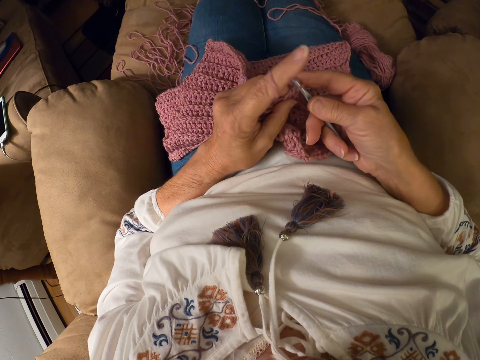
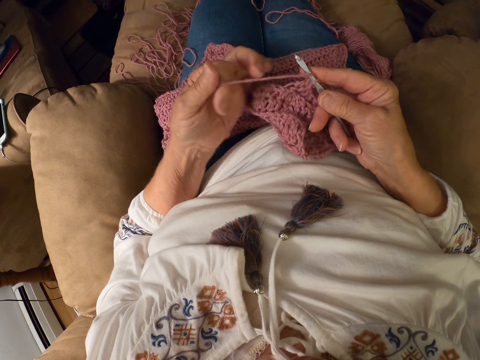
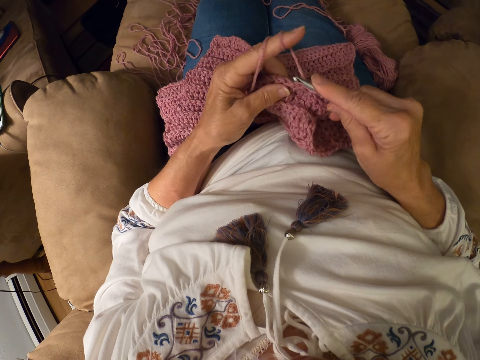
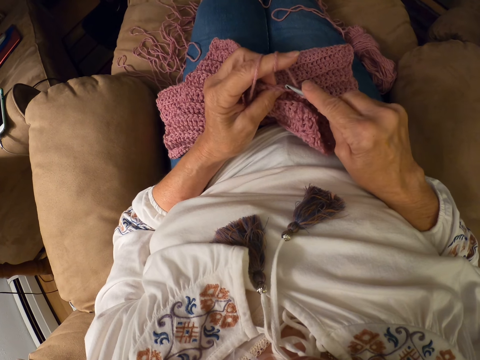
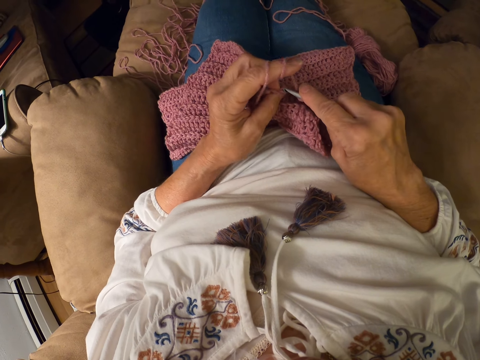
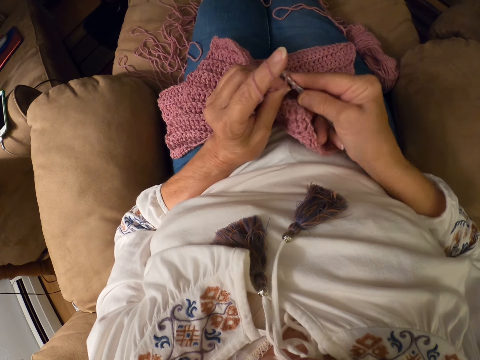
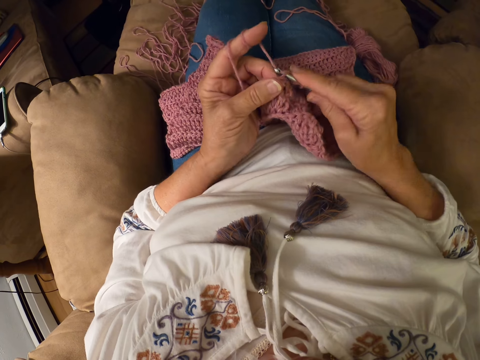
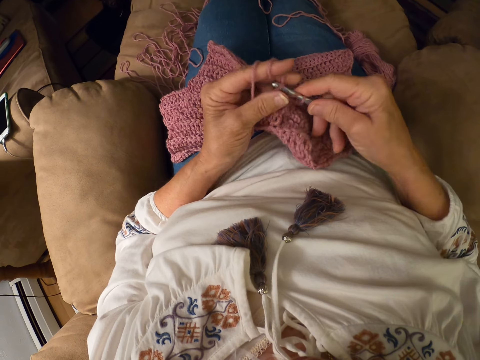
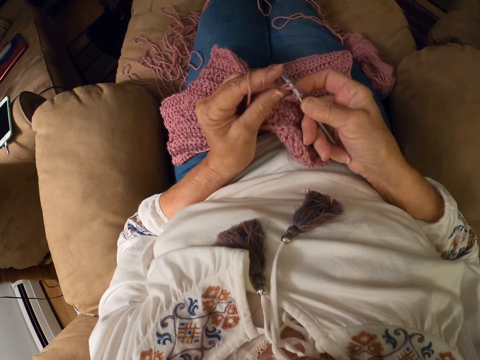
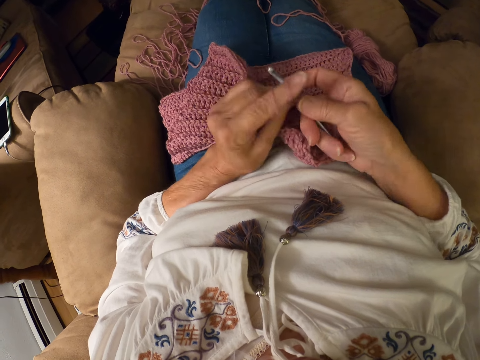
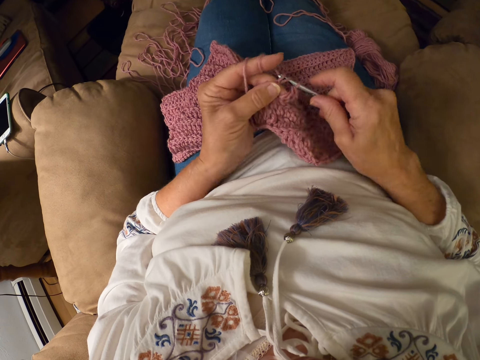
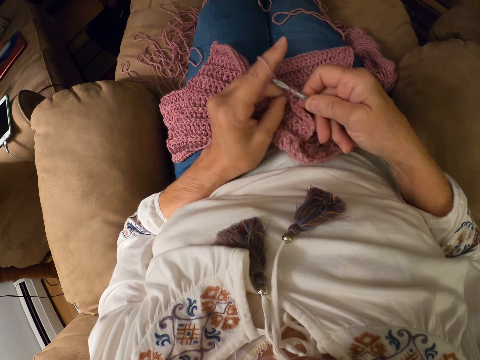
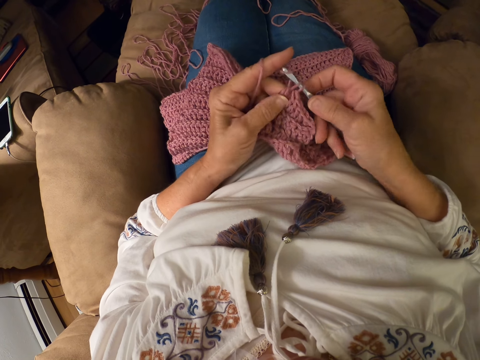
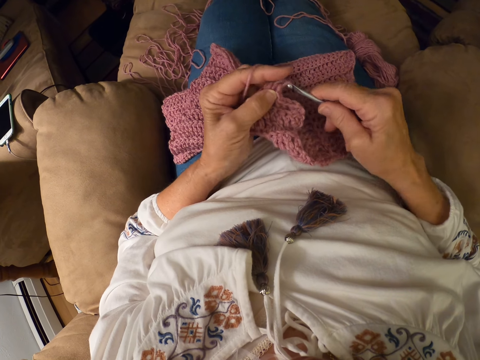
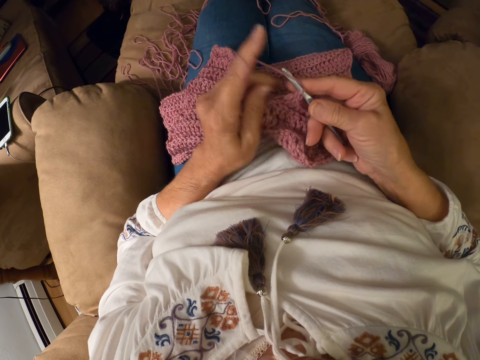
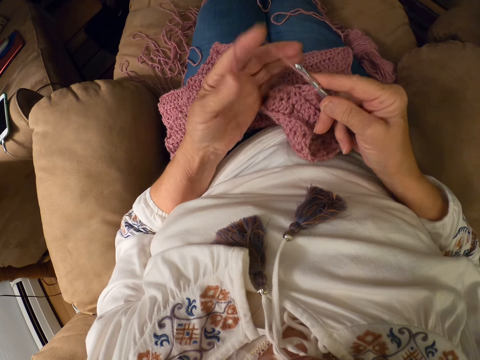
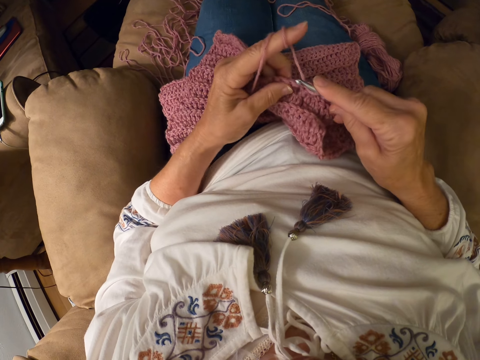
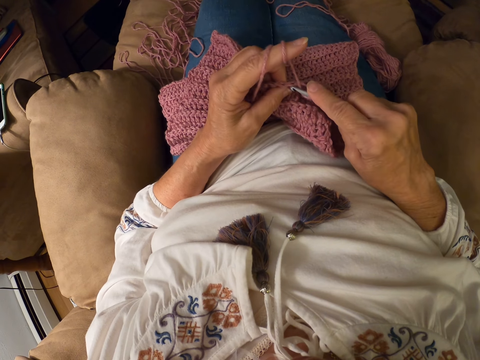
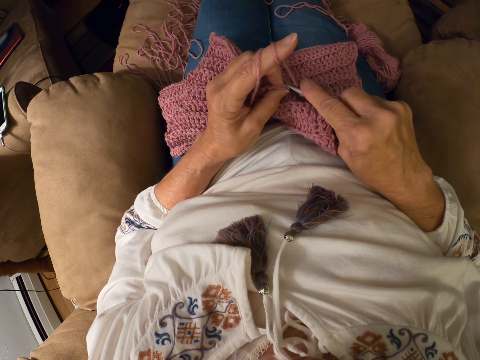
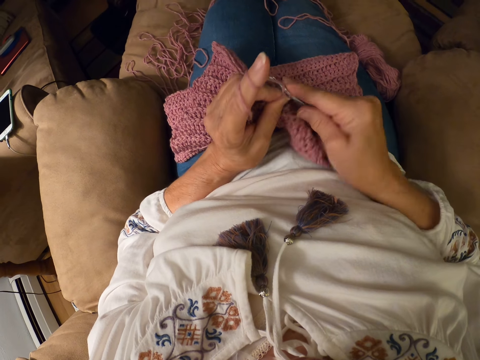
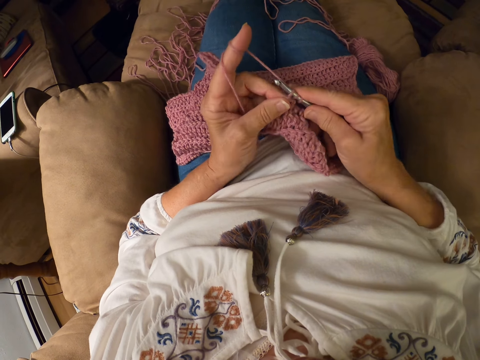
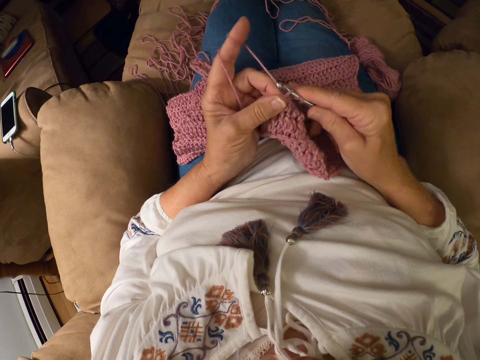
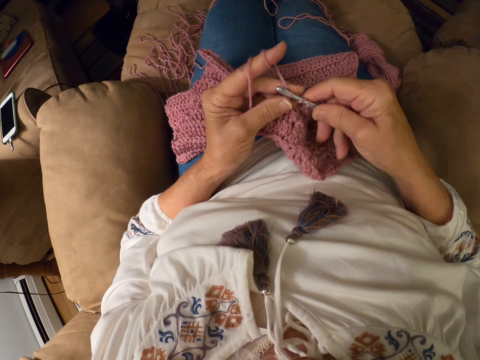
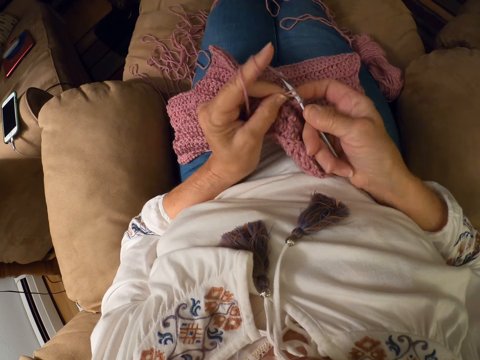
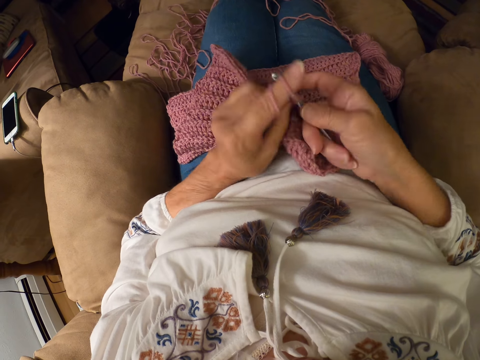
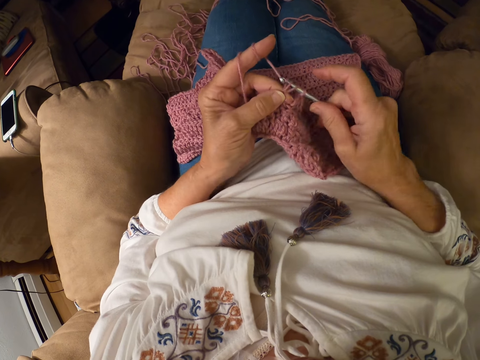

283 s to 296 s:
The camera wearer rolls the yarn around her left index finger. She folds a thread. She crochets with the yarn. She rolls the yarn around her left index finger. She crochets with the yarn.

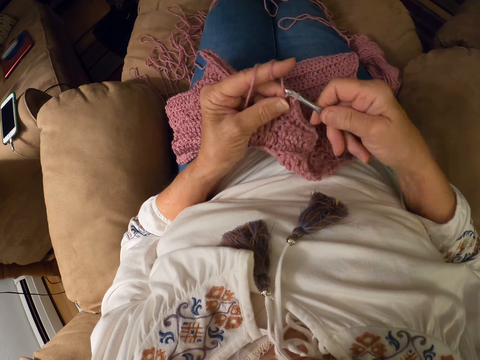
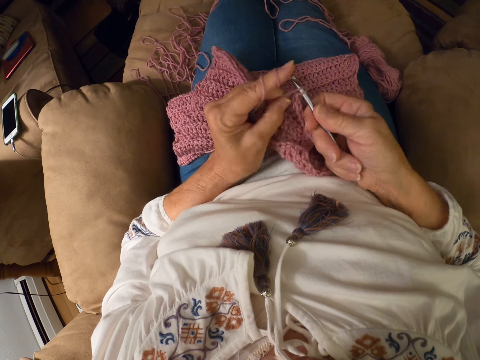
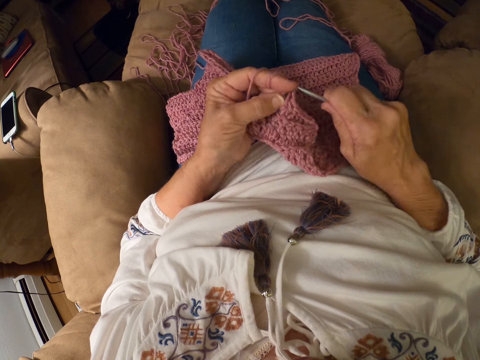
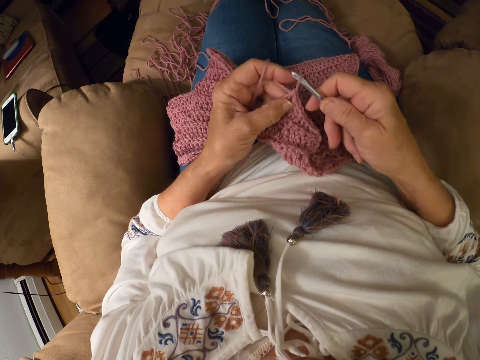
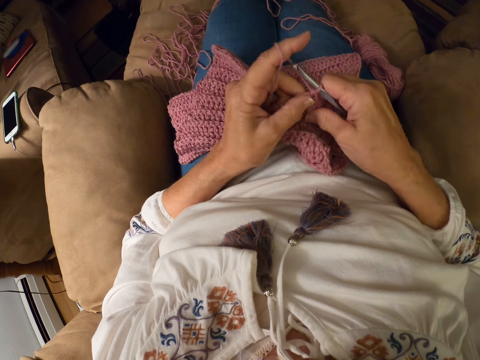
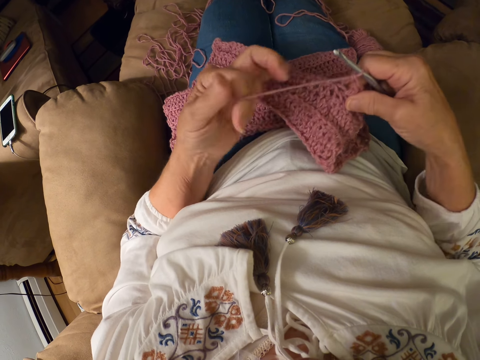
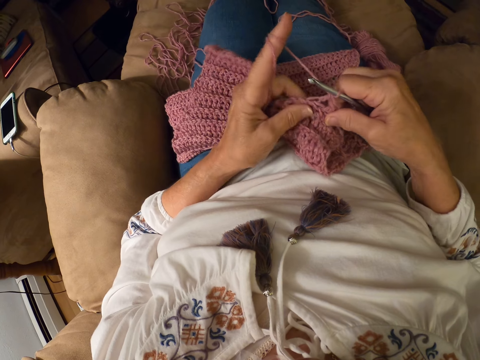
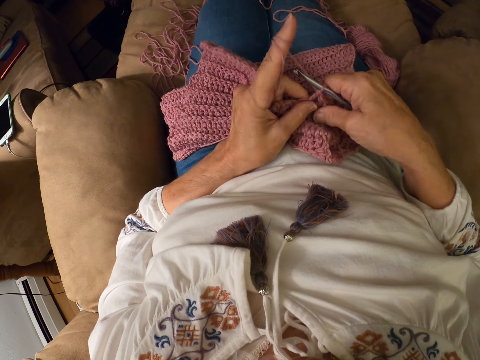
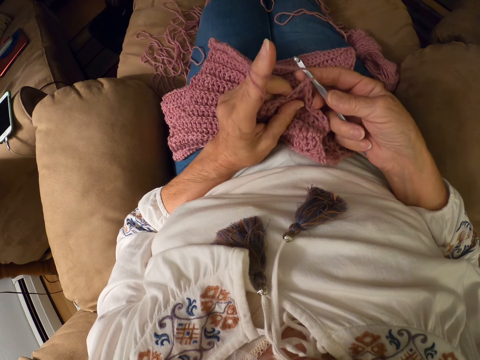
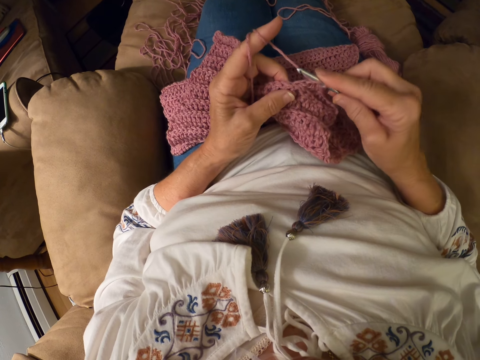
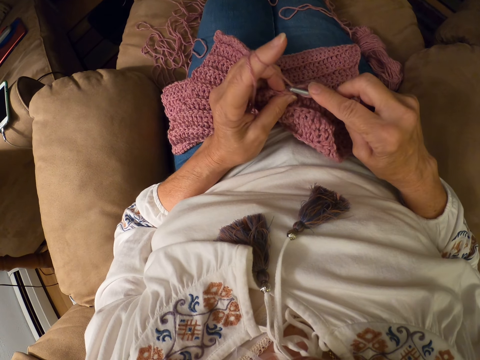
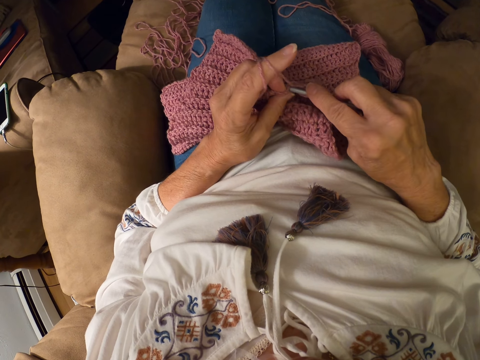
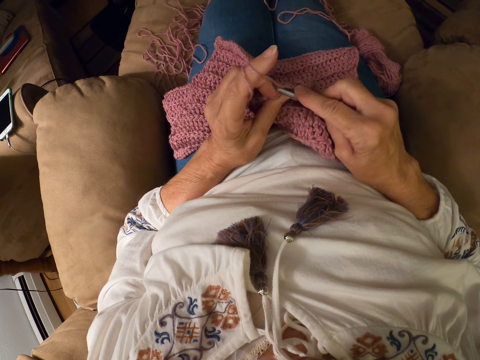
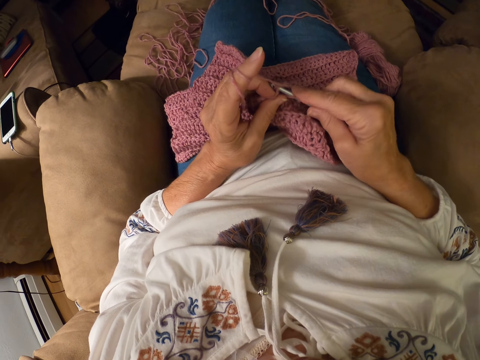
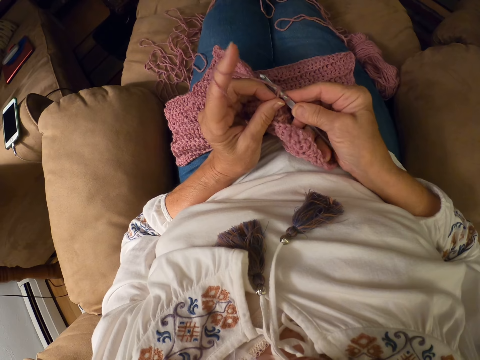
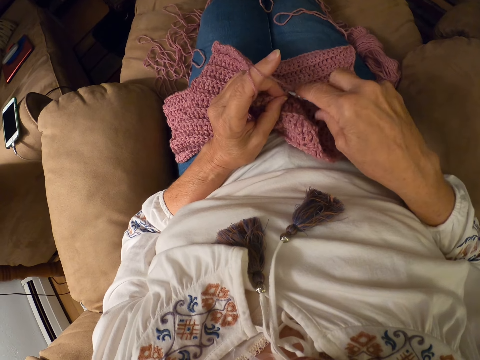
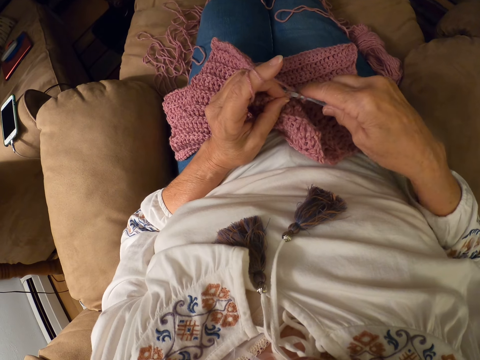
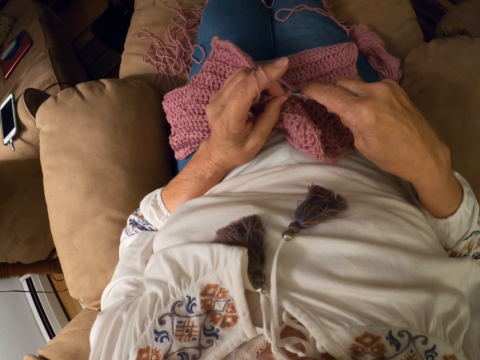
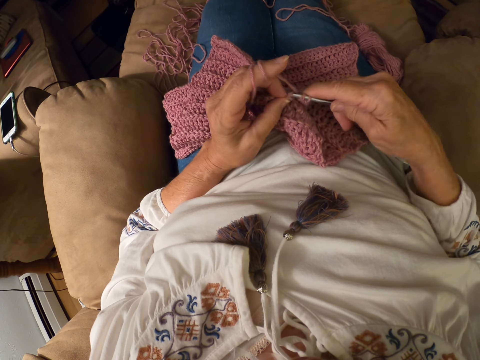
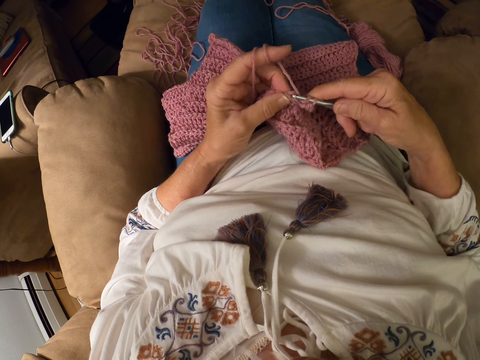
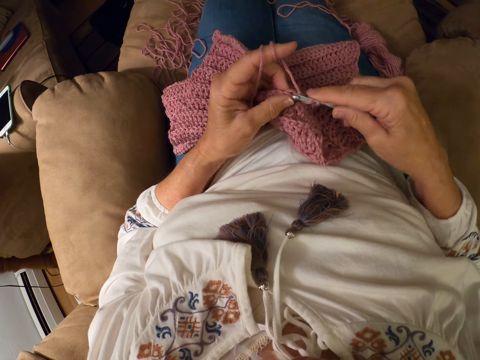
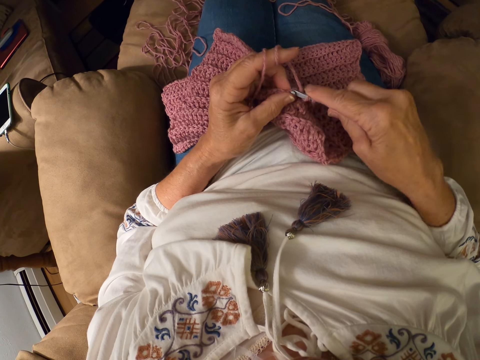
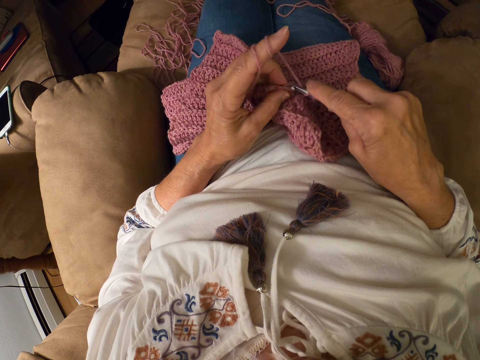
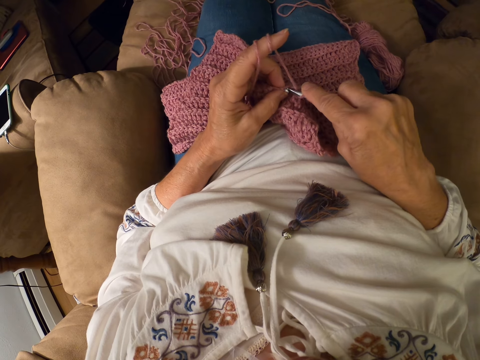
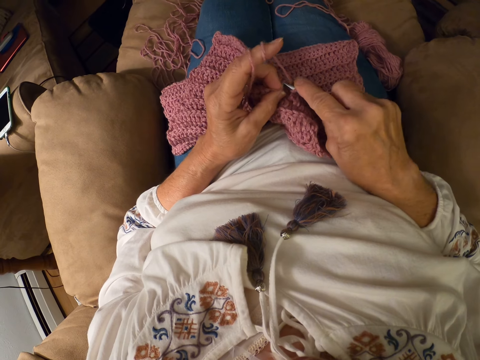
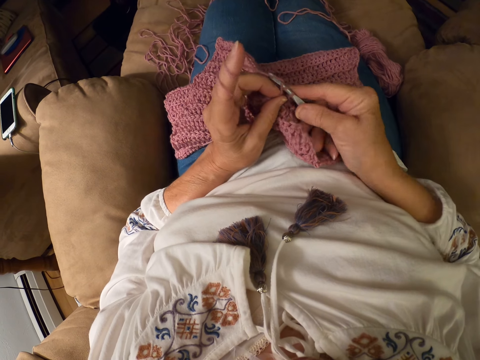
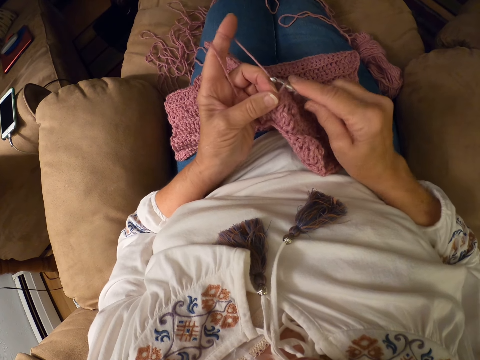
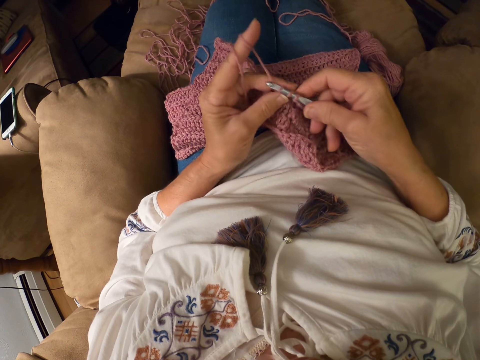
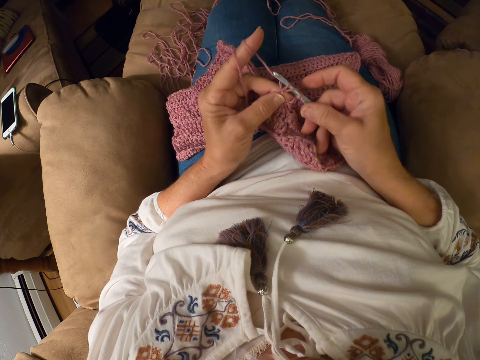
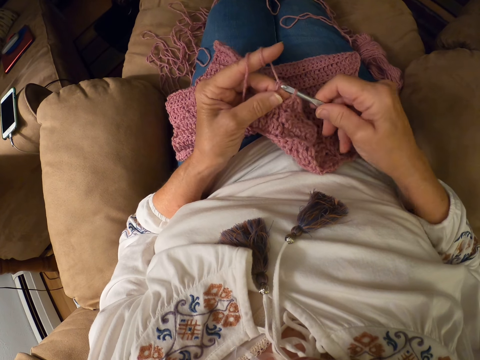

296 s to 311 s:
The camera wearer rolls the yarn around her left index finger. She crochets with the yarn.
